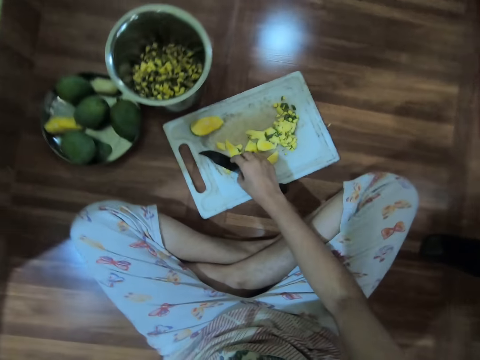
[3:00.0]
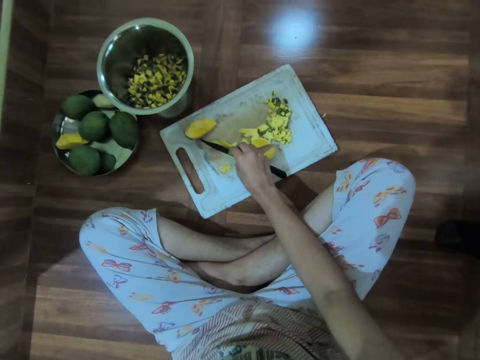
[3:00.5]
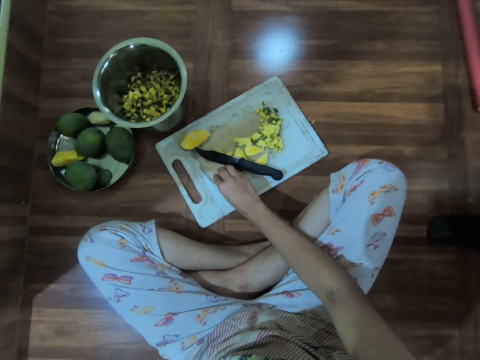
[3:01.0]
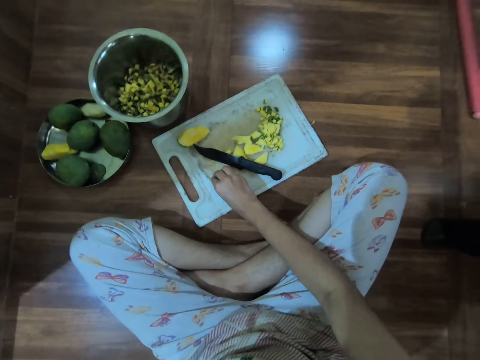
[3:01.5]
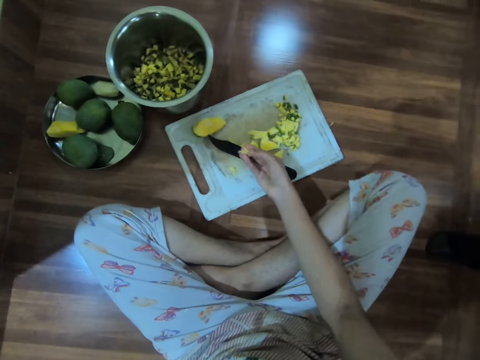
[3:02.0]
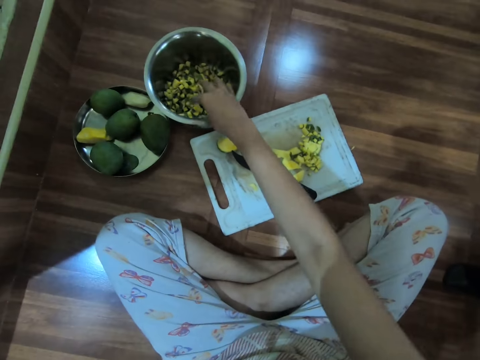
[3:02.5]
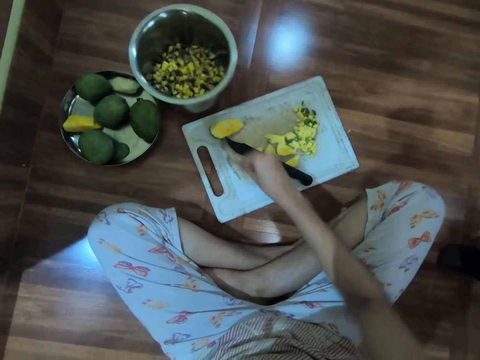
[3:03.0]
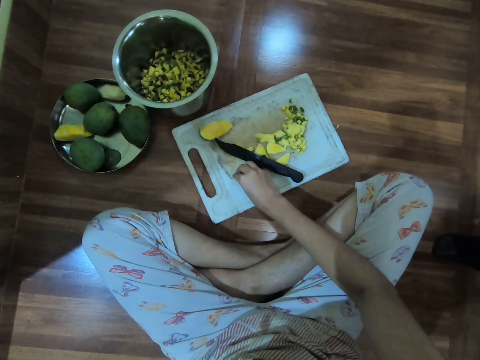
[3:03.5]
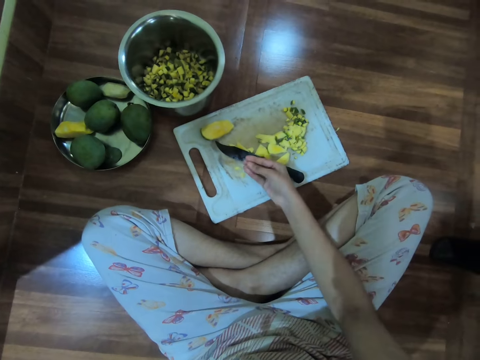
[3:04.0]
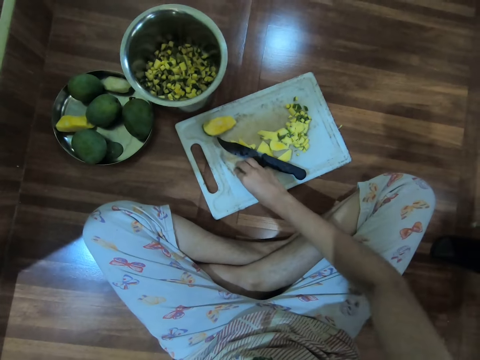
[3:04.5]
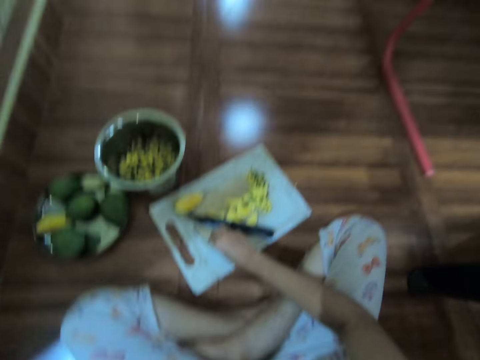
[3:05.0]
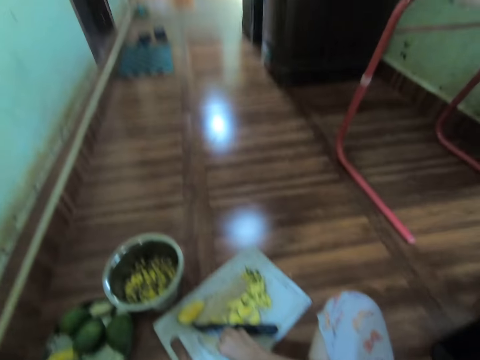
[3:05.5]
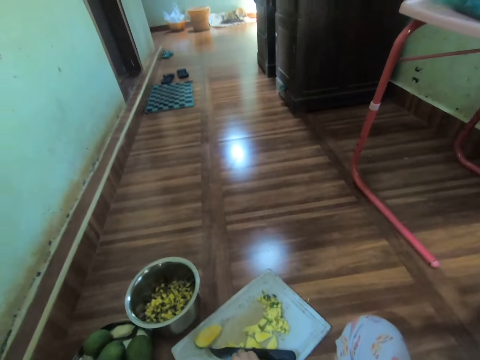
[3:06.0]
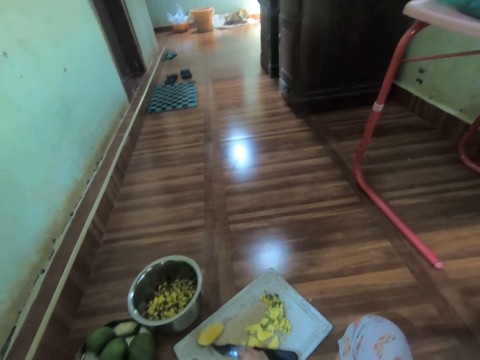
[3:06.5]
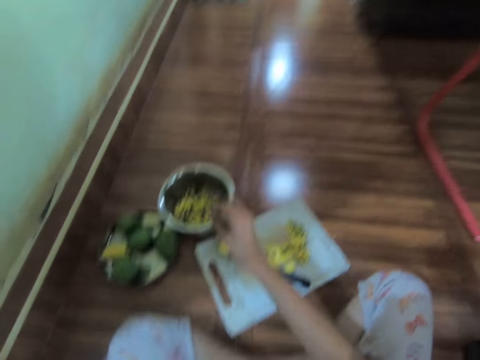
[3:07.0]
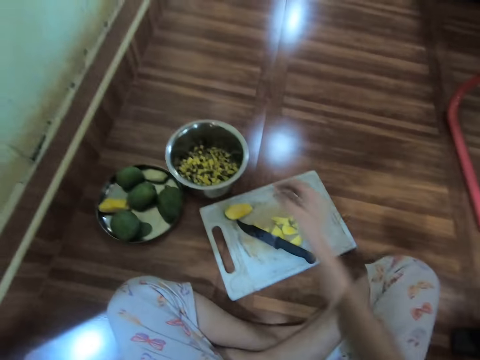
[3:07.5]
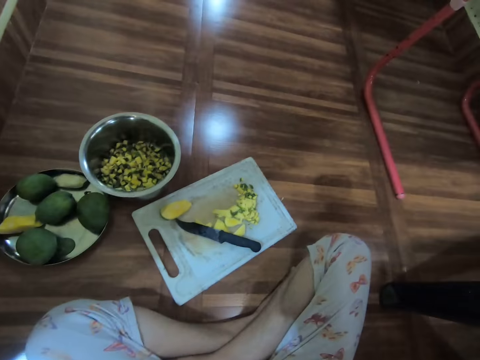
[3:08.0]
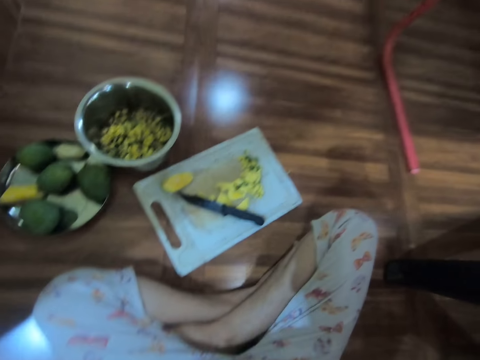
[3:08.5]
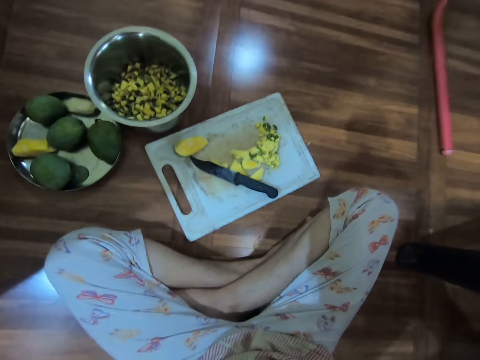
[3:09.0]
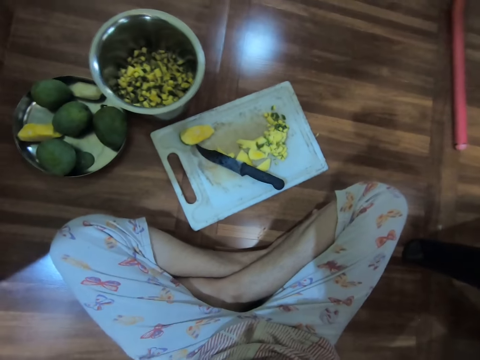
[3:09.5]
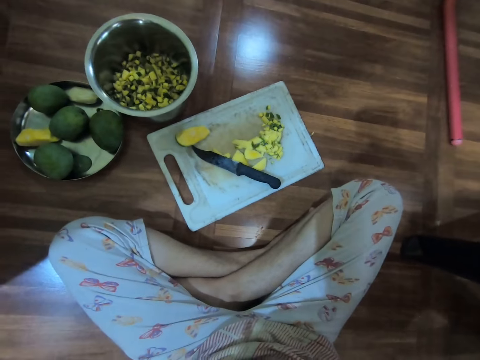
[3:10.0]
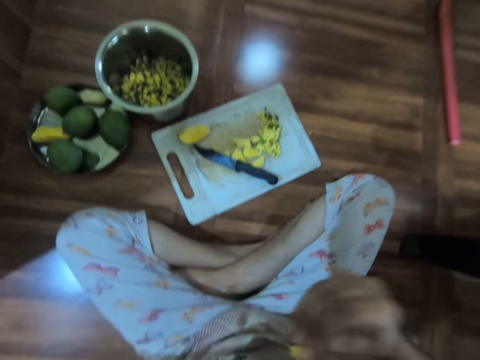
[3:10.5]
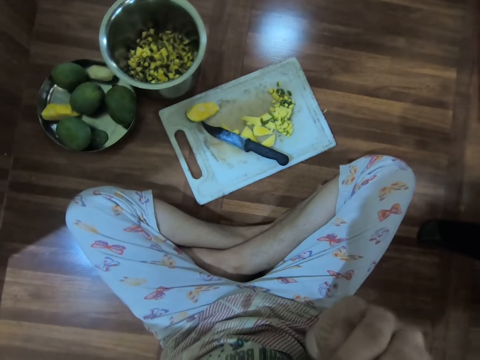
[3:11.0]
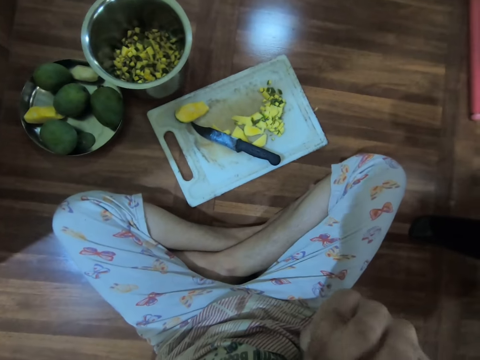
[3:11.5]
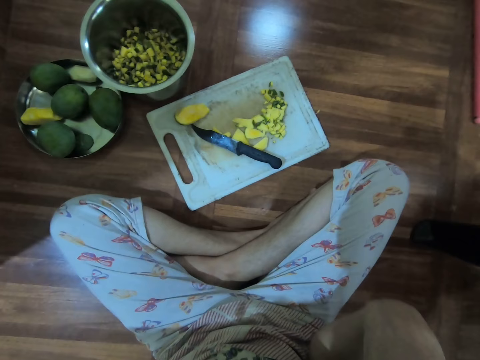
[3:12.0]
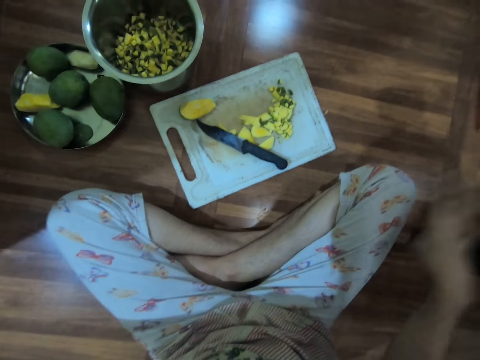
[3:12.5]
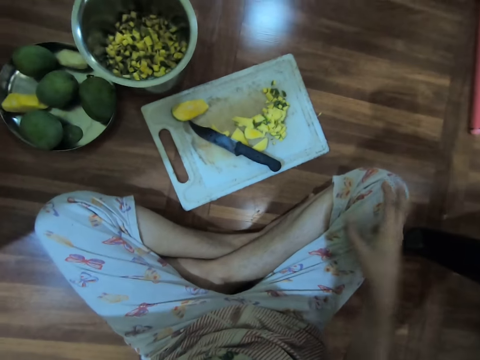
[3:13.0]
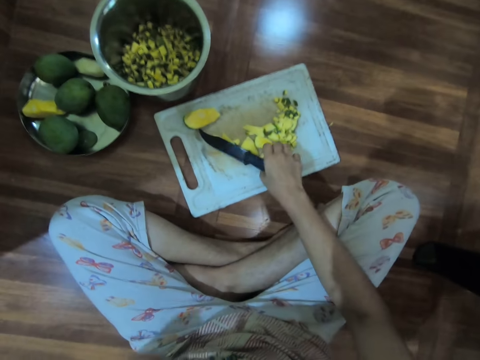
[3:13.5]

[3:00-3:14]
The camera wearer moves the knife on the chopping board on the floor with her right hand. She takes chunks of the mango from the chopping board on the floor with her right hand. She drops the chunks of the mango in her right hand in the deep steel bowl on the floor. She takes chunks of the mango from the chopping board on the floor with her right hand. She takes chunks of the mango again. She looks around. She takes chunks of the mango again. She drops the chunks of the mango in her right hand in the deep steel bowl on the floor. She rubs her face with her right hand. She cleans her right hand on her right leg.

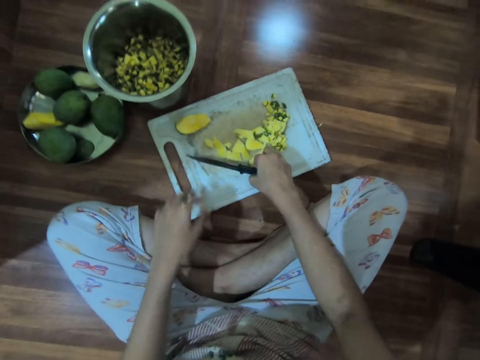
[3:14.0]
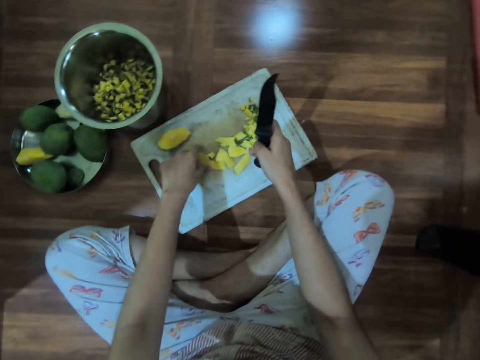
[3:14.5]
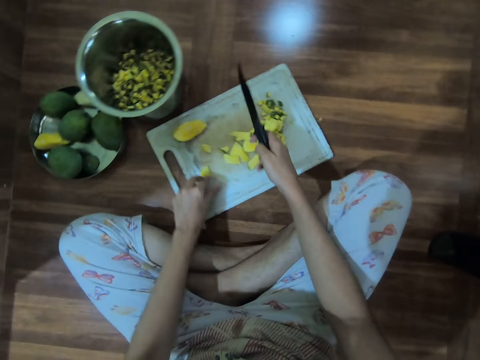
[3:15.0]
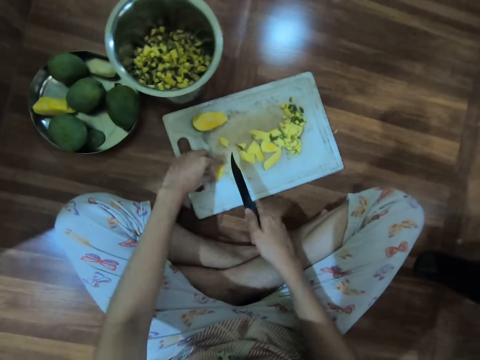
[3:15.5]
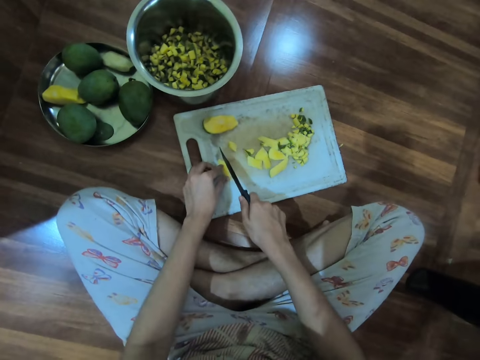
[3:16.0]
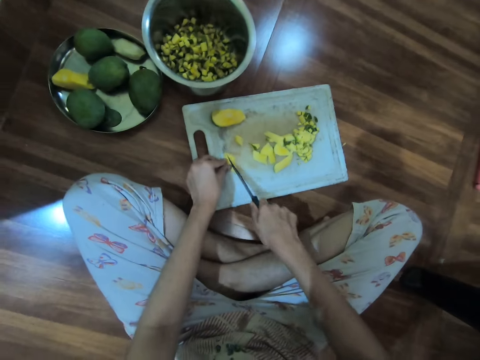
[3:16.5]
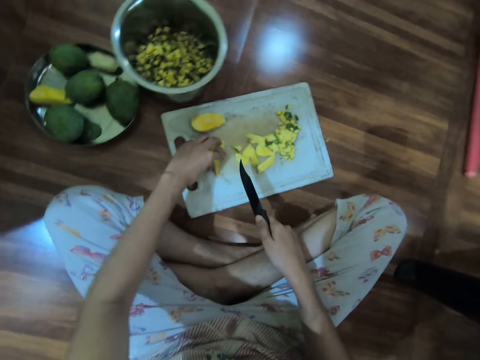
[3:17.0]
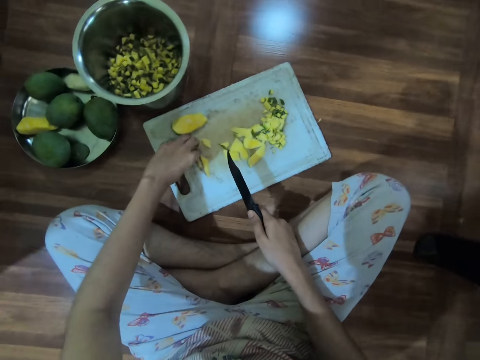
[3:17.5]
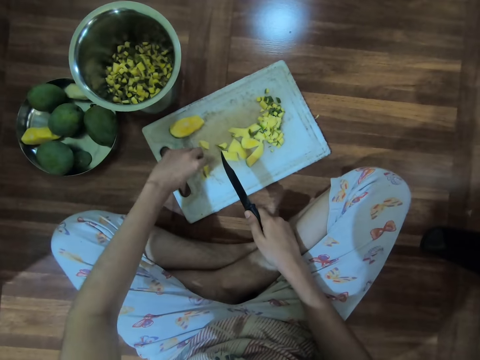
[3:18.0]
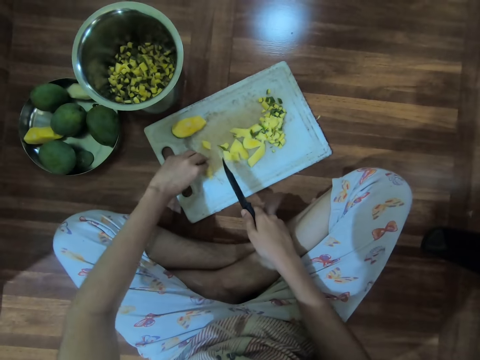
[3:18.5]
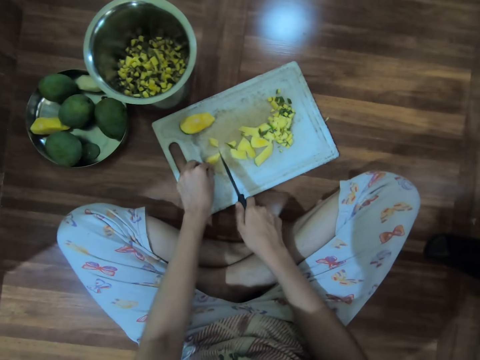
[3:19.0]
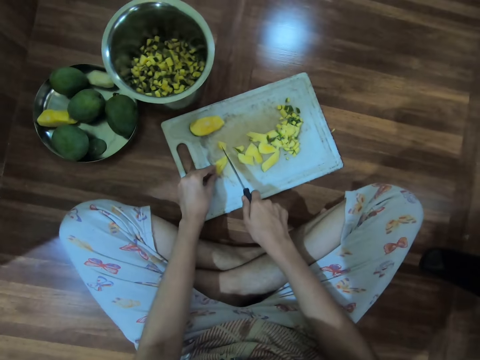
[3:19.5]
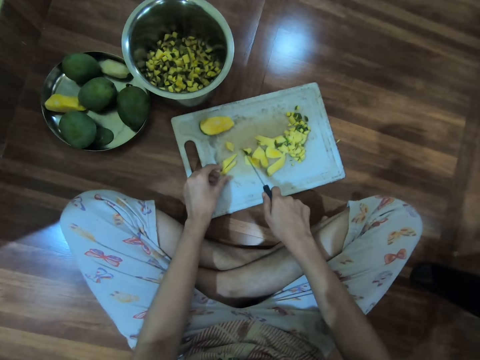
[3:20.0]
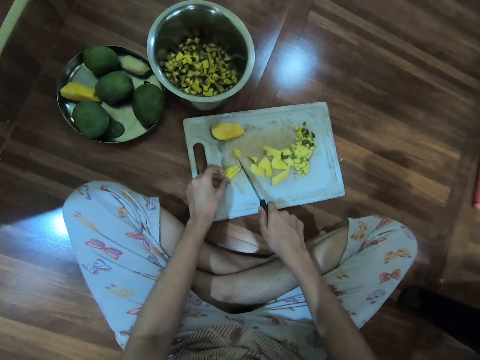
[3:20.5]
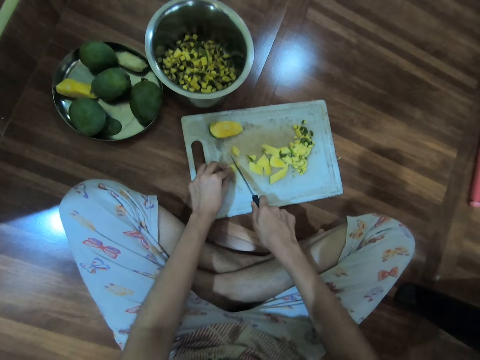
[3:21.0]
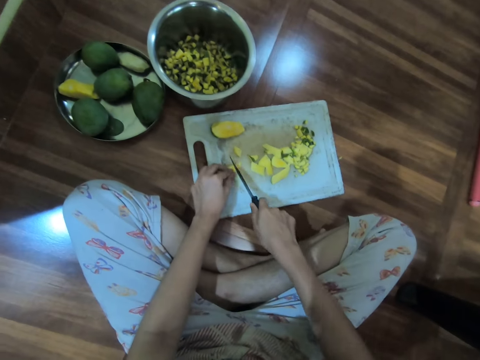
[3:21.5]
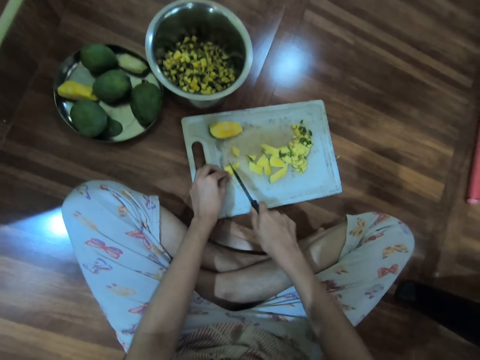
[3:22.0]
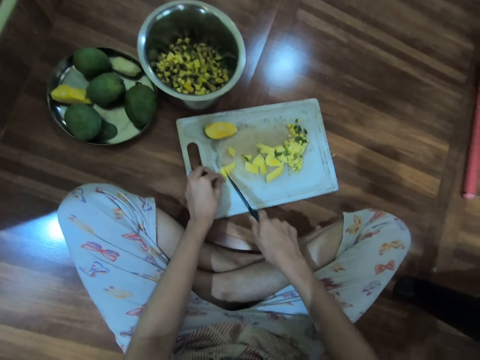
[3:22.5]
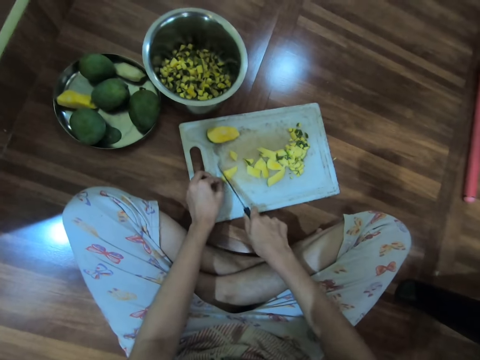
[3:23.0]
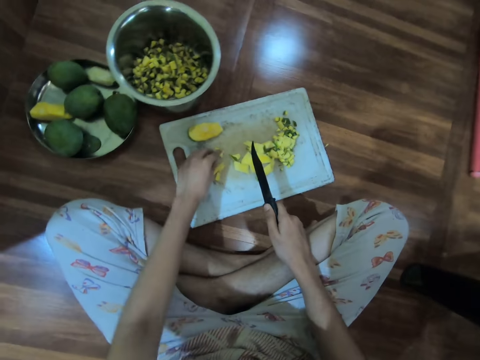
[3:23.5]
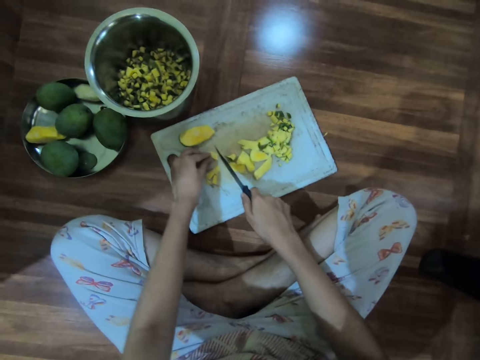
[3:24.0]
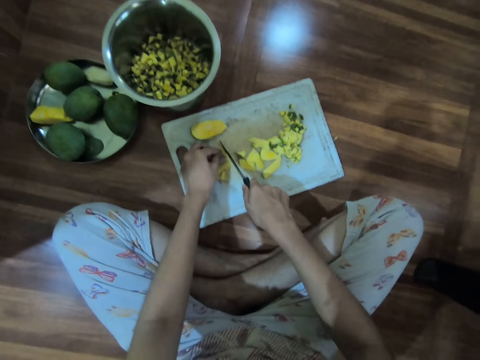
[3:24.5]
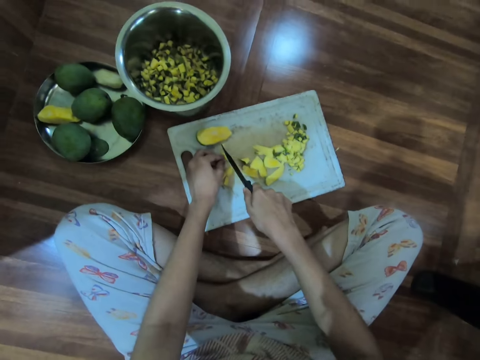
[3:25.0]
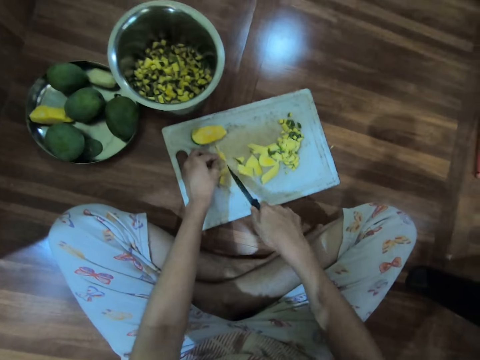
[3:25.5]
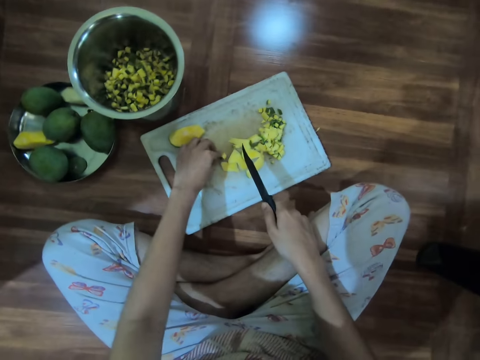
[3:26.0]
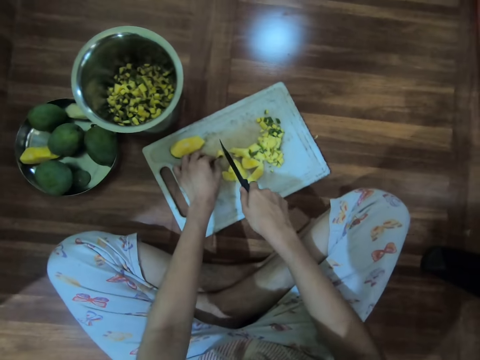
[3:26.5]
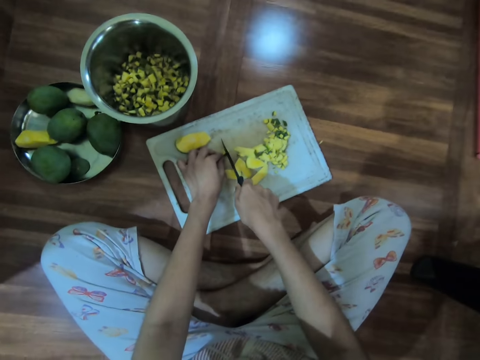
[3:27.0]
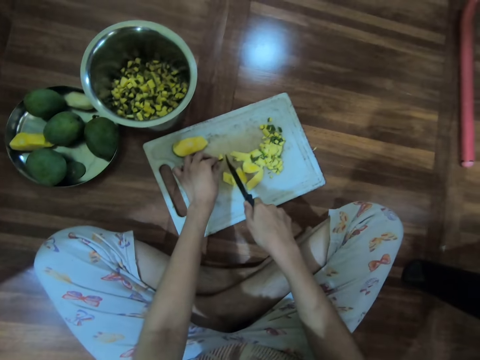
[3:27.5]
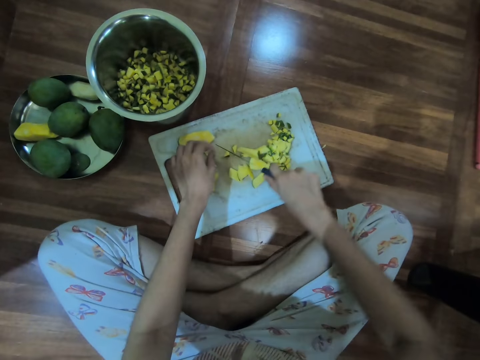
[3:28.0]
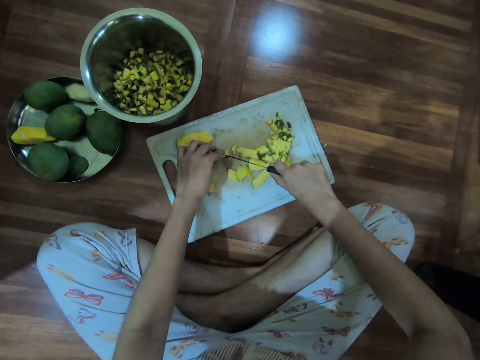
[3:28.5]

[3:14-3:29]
The camera wearer takes the knife from the chopping board on the floor with her right hand. She takes a chunk of the mango from the chopping board on the floor with her left hand. She drops the chunks of the mango in her left hand on the chopping board on the floor. She holds the chunks of the mango on the chopping board on the floor with her left hand. She cuts the chunk of the mango on the chopping board on the floor with the knife in her right hand. She gathers together the chunks of the mango on the chopping board on the floor with her left hand. She adjusts the mango. She cuts the chunks of the mango on the chopping board on the floor with the knife in her right hand. She holds a chunk of the mango on the chopping board on the floor with her left hand. She cuts the chunk of the mango on the chopping board on the floor with the knife in her right hand. She holds a chunk of the mango on the chopping board on the floor with her left hand. She cuts the chunk of the mango on the chopping board on the floor with the knife in her right hand. She holds the knife with both hands.
